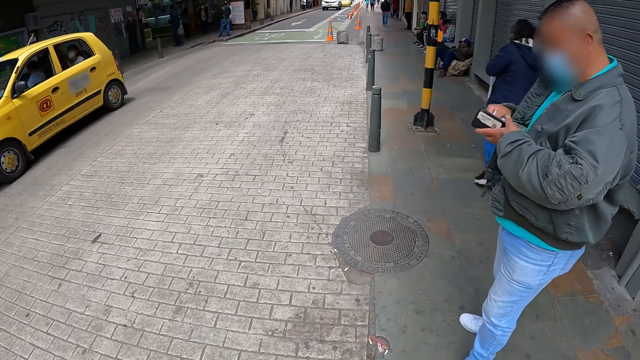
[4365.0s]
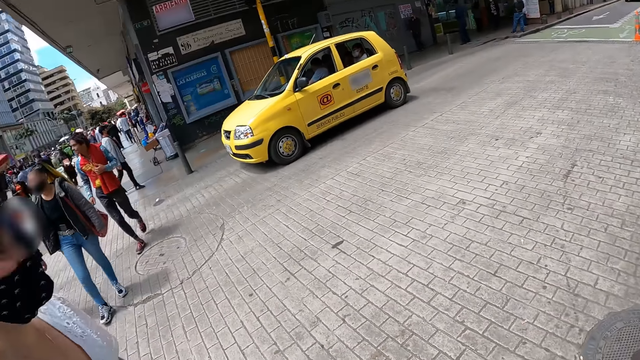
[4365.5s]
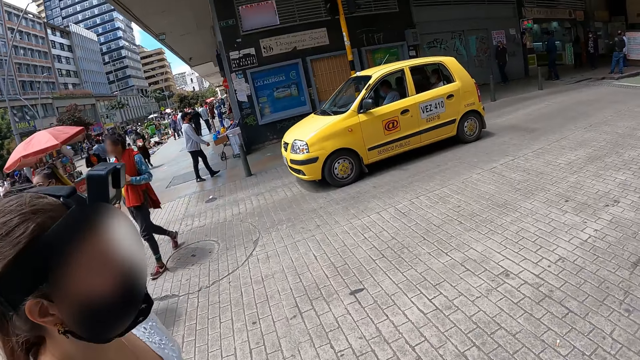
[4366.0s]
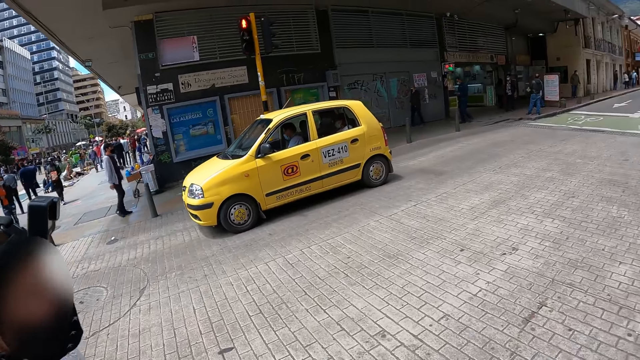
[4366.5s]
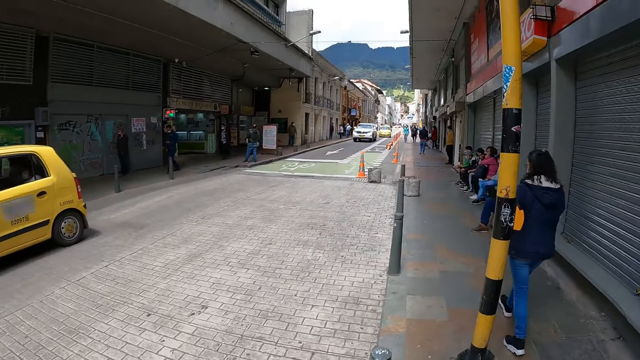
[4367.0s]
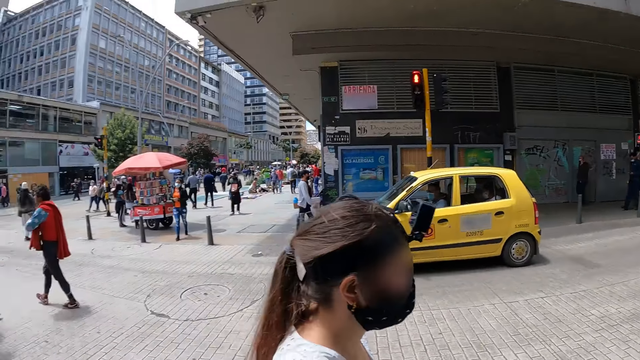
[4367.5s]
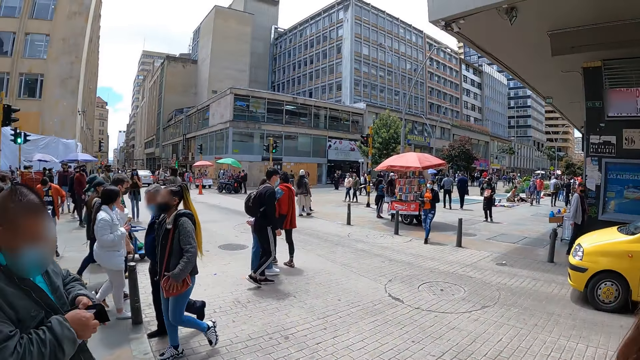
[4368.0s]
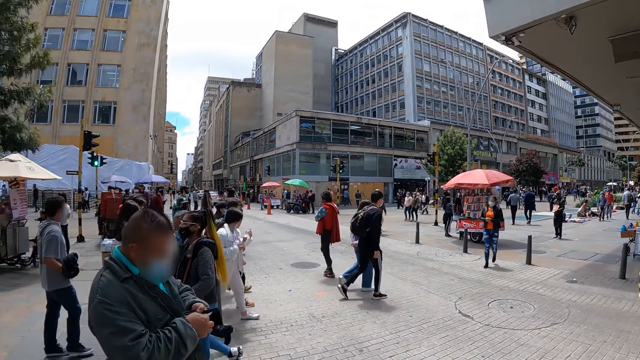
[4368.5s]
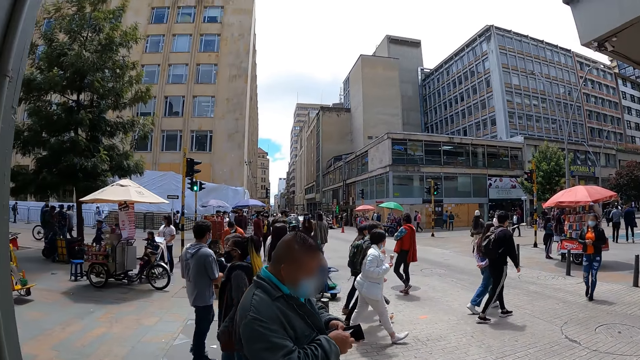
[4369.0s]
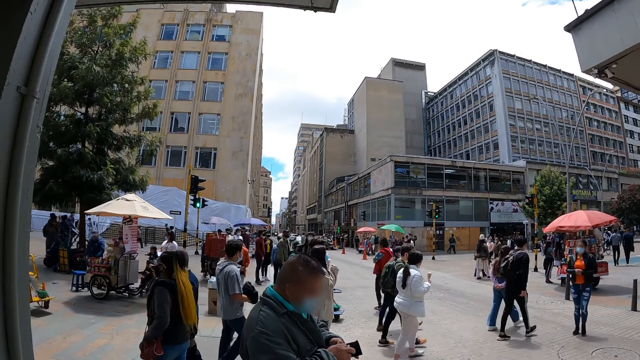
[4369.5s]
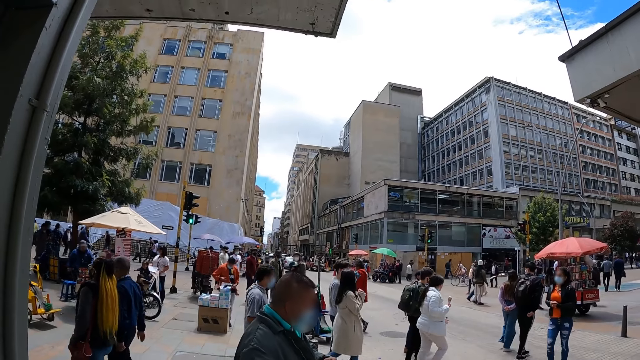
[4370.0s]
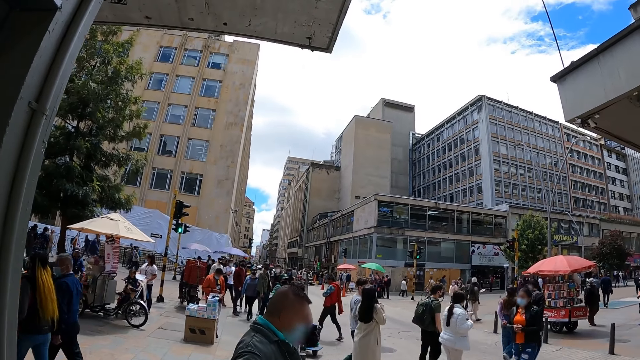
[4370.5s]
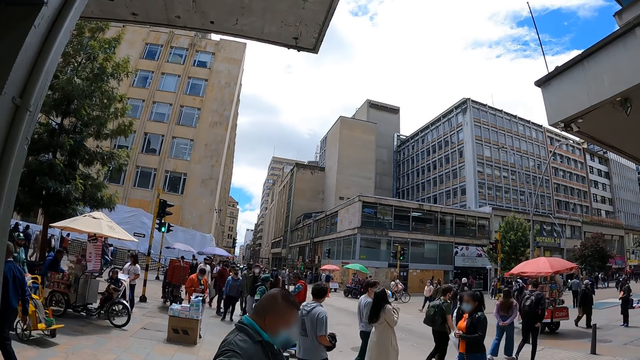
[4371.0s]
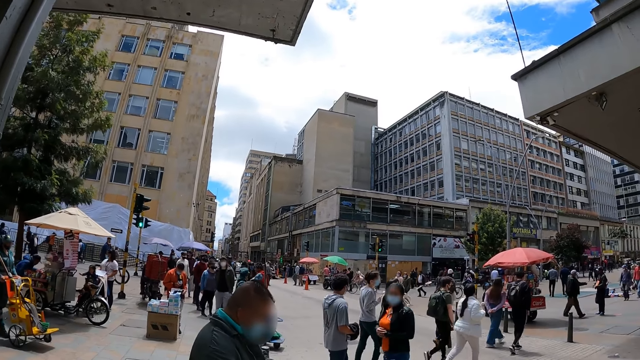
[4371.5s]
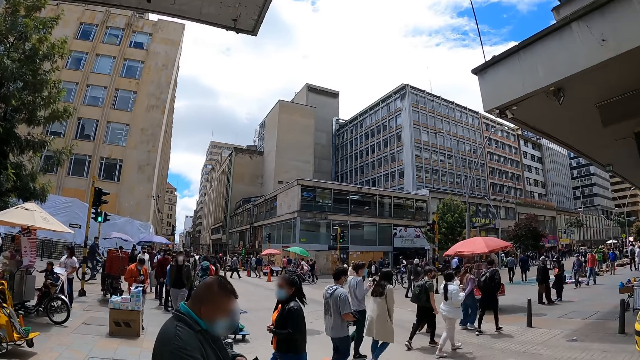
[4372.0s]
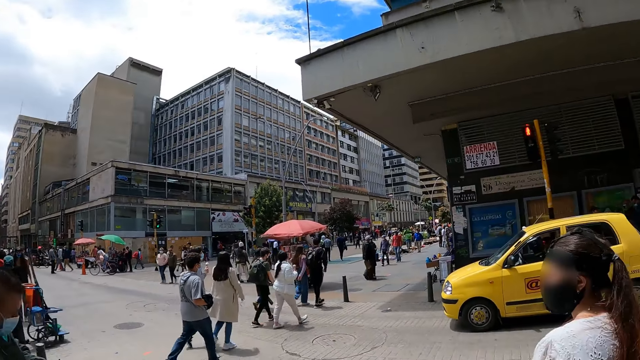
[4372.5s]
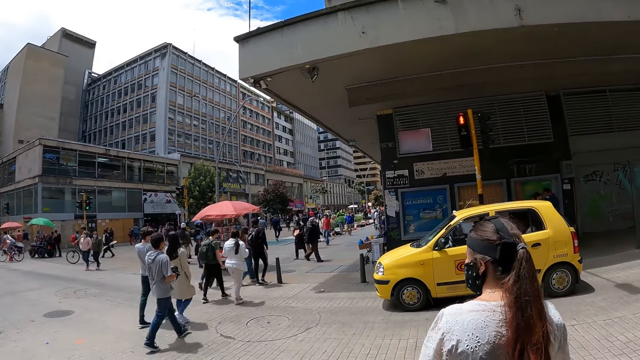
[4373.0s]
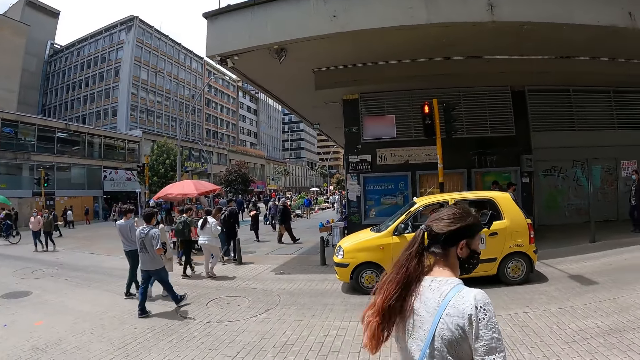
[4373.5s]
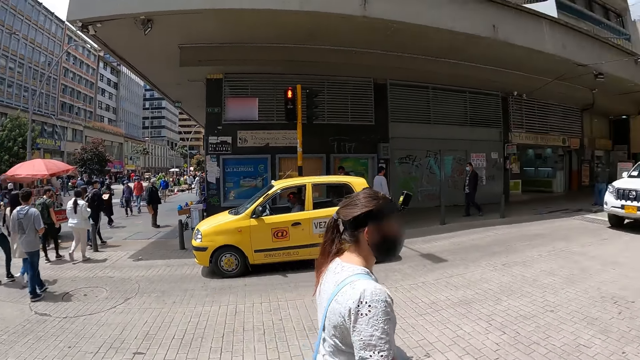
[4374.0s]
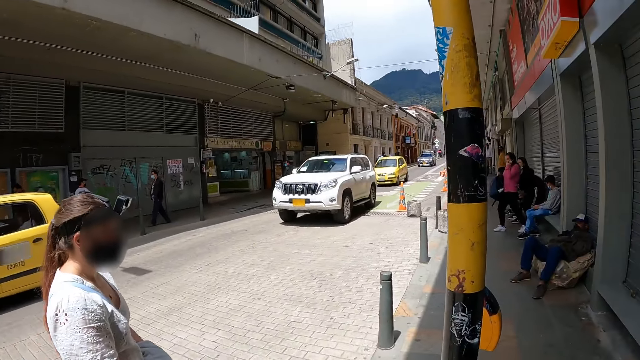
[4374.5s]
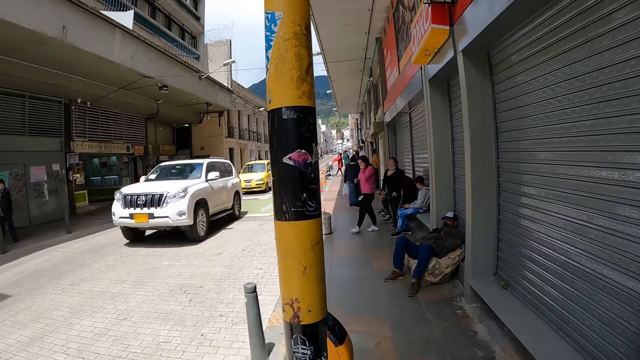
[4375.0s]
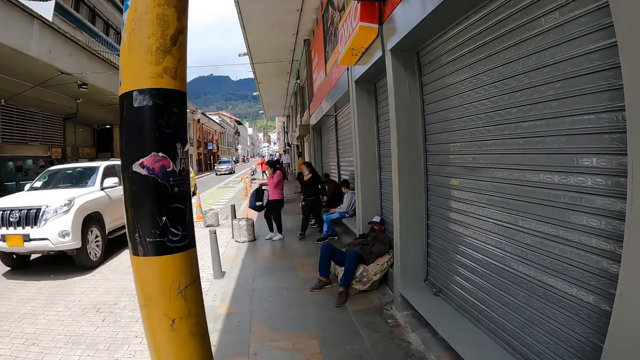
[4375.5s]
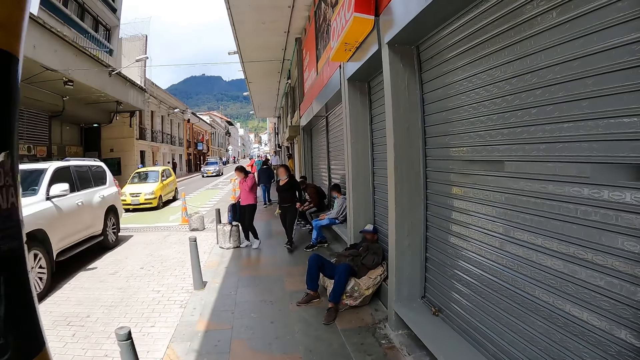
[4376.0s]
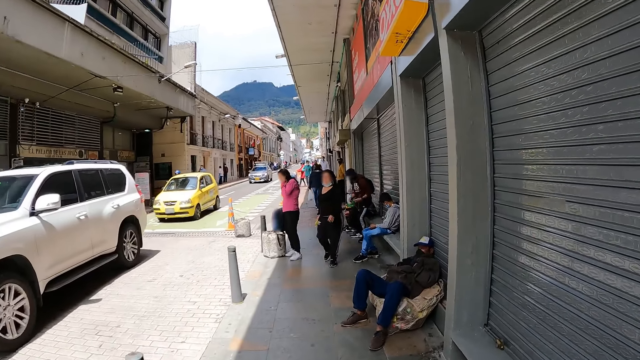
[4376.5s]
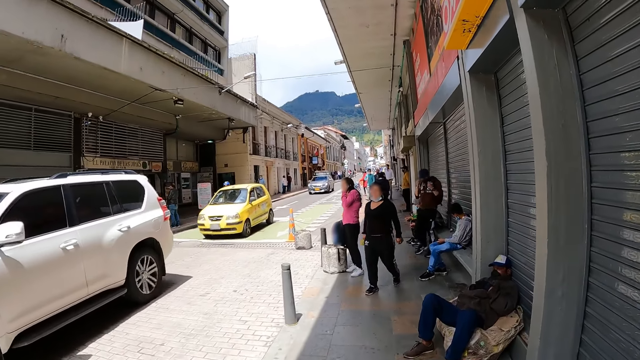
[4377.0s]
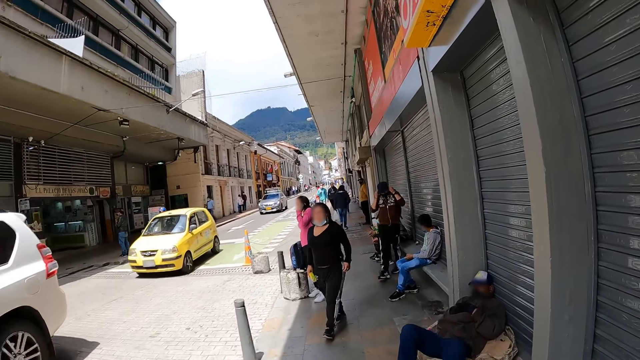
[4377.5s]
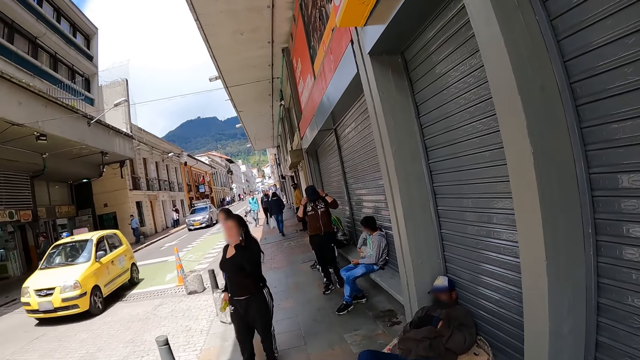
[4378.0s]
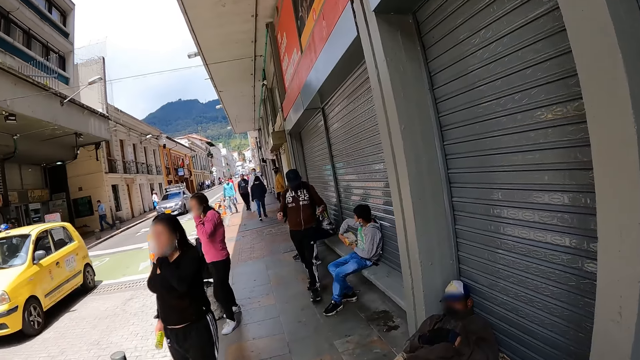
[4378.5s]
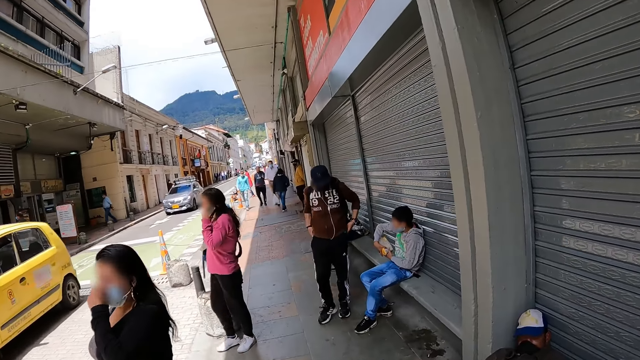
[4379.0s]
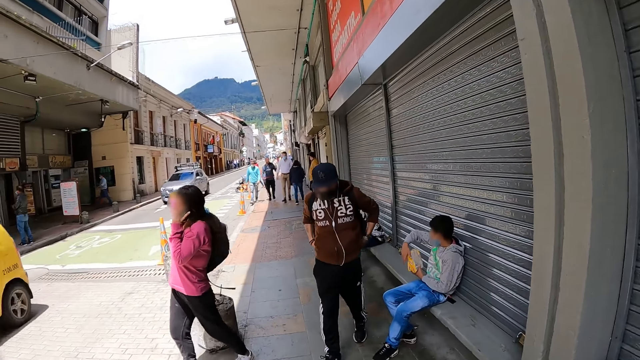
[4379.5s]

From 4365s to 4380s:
The camera wearer looks at a woman. They walk in the open area. They look around the open area. They walk in the open area.

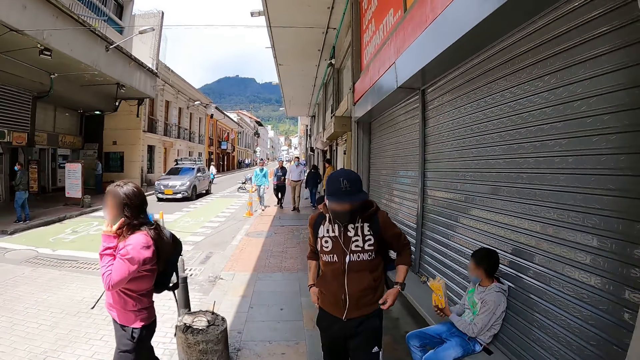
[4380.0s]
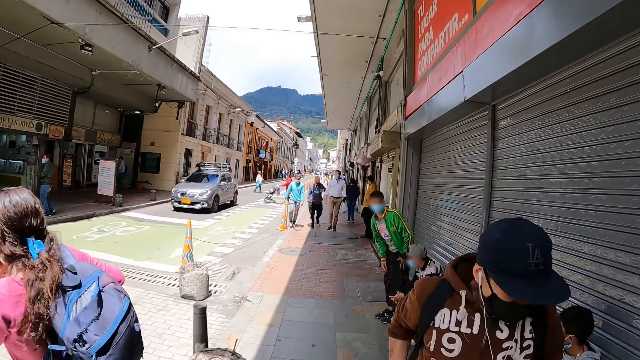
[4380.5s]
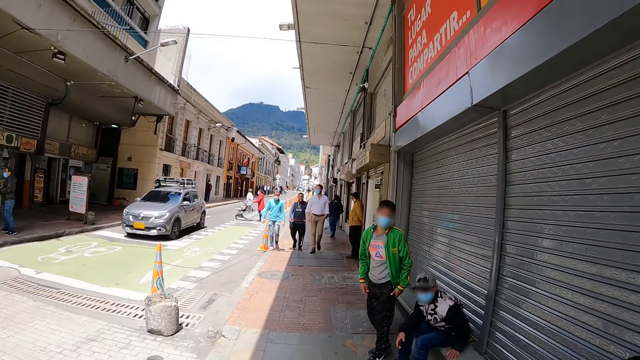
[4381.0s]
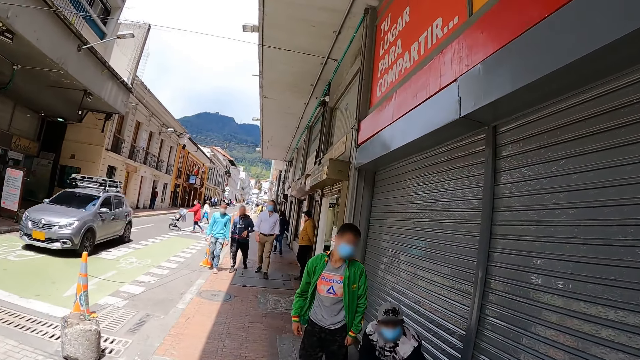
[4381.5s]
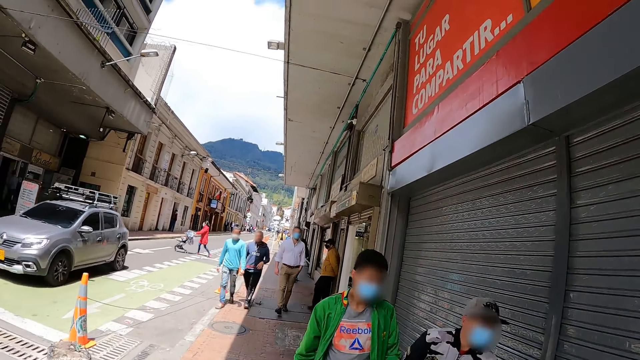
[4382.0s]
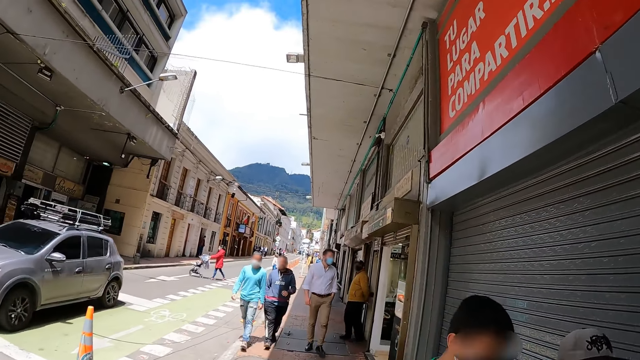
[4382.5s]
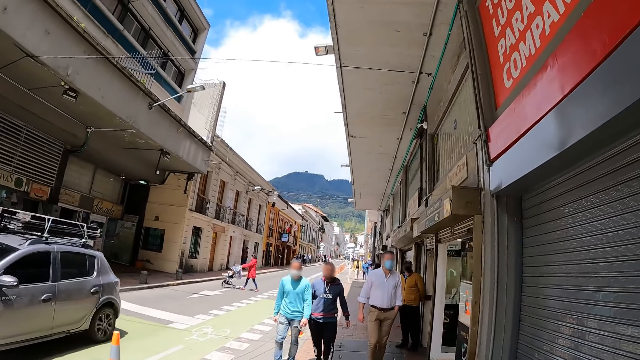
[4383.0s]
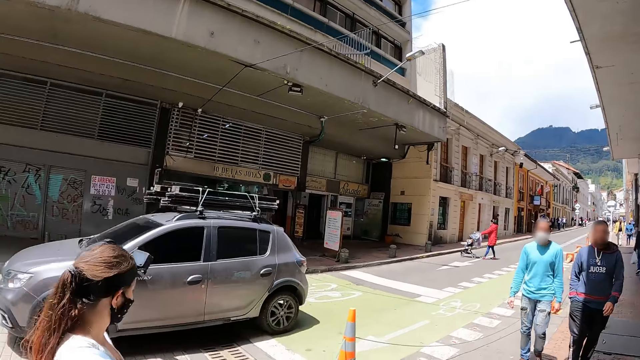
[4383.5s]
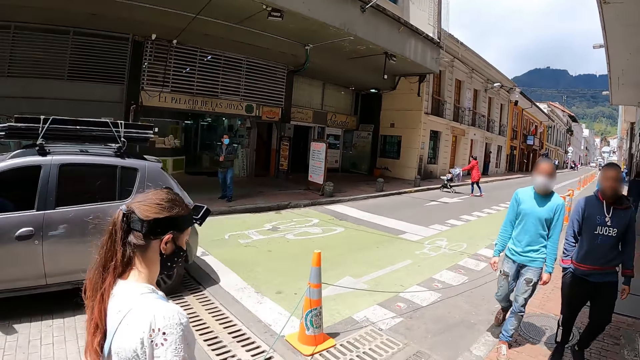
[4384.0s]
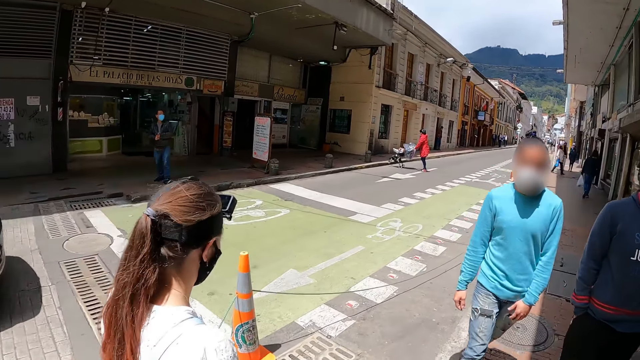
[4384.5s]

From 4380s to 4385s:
The camera wearer looks at a woman. The woman walks in an open area.
